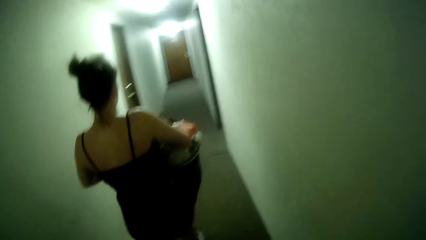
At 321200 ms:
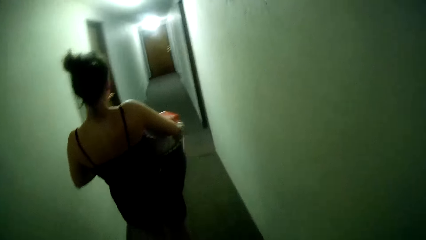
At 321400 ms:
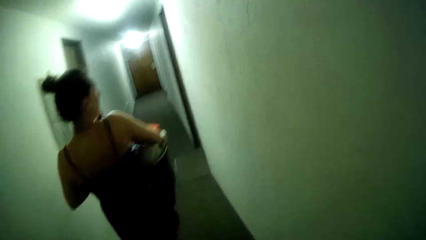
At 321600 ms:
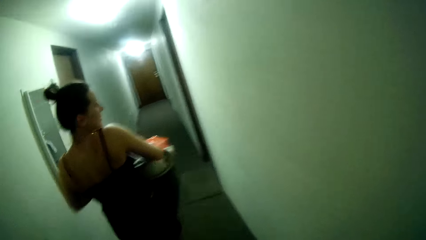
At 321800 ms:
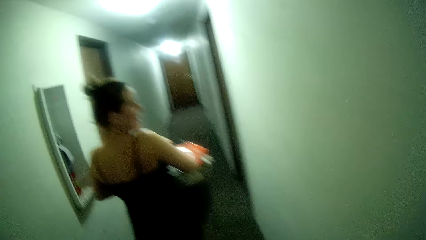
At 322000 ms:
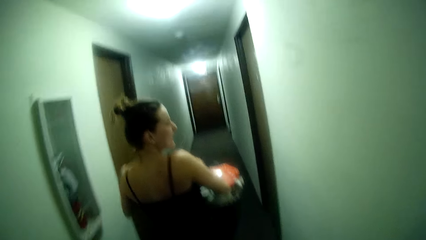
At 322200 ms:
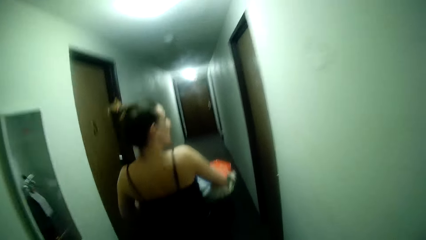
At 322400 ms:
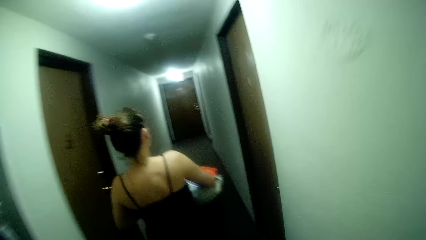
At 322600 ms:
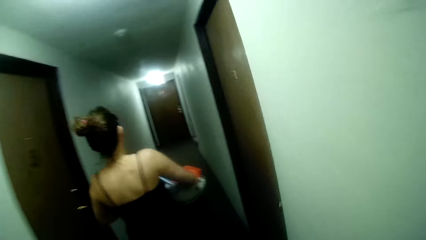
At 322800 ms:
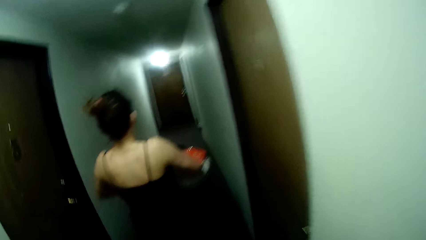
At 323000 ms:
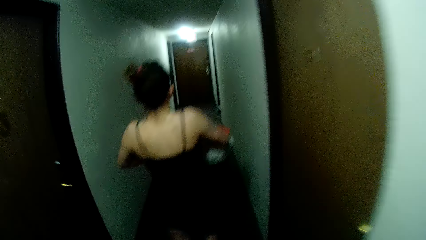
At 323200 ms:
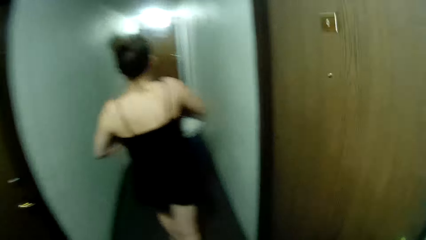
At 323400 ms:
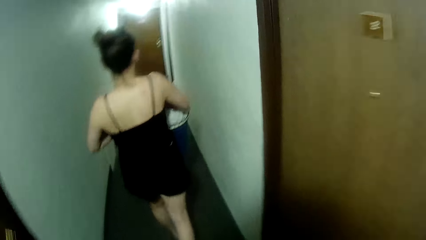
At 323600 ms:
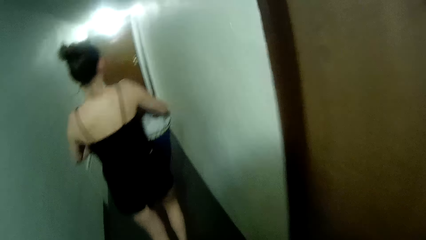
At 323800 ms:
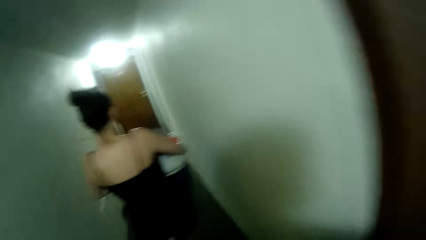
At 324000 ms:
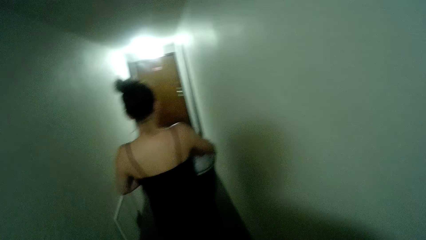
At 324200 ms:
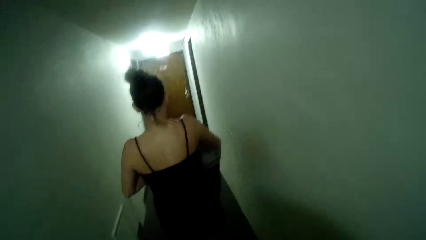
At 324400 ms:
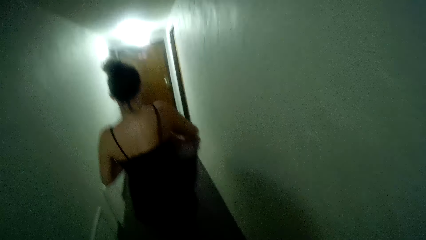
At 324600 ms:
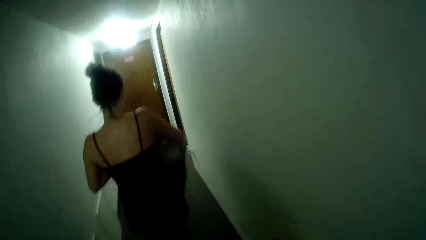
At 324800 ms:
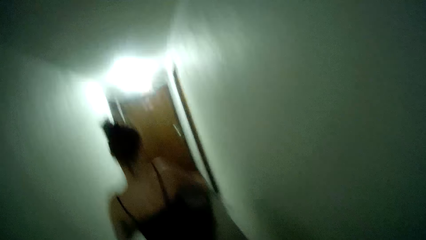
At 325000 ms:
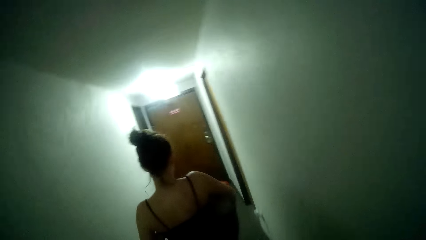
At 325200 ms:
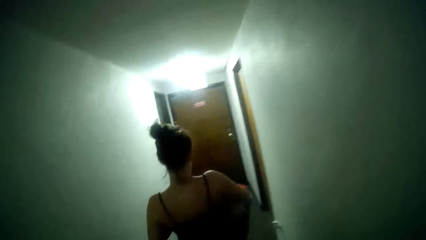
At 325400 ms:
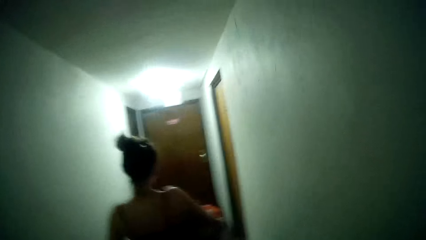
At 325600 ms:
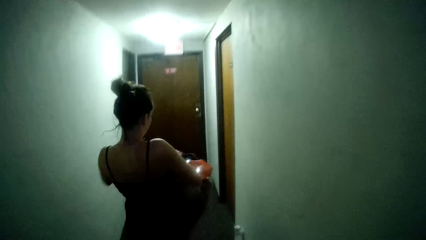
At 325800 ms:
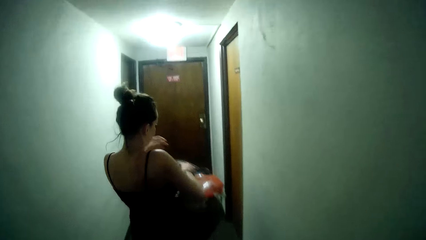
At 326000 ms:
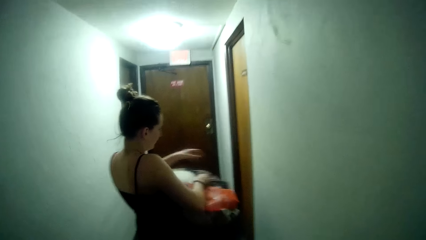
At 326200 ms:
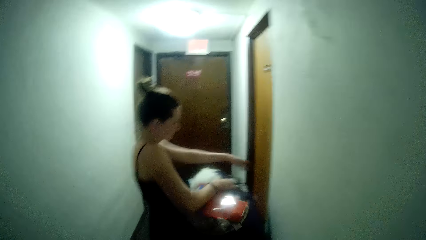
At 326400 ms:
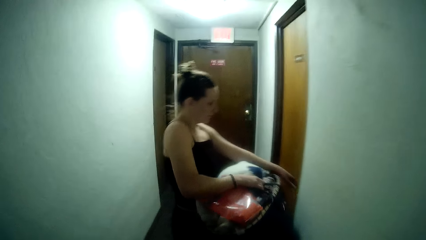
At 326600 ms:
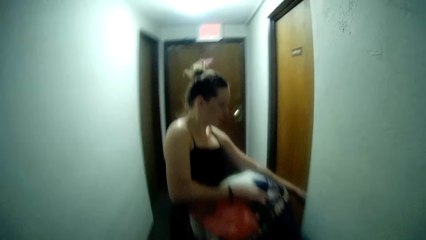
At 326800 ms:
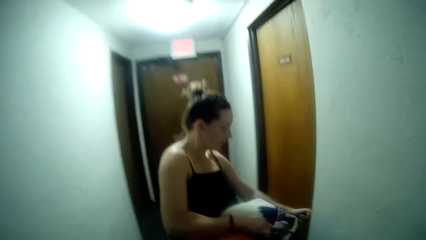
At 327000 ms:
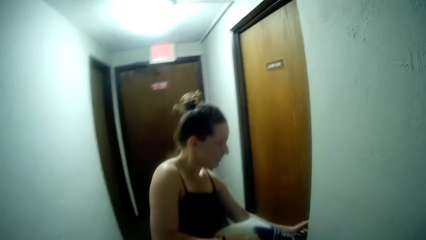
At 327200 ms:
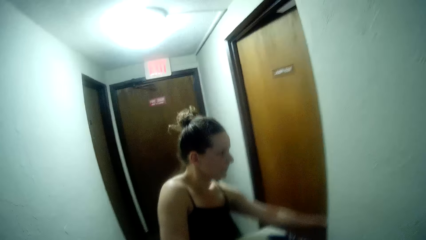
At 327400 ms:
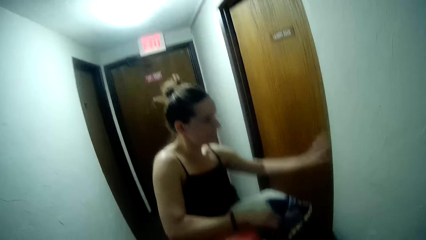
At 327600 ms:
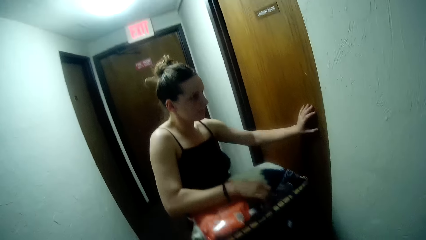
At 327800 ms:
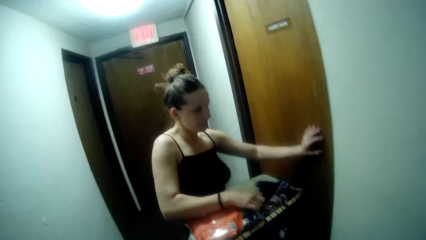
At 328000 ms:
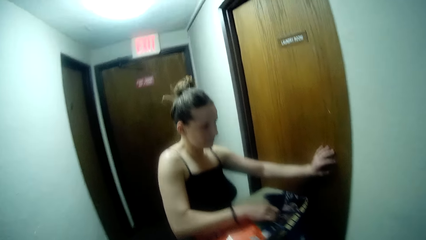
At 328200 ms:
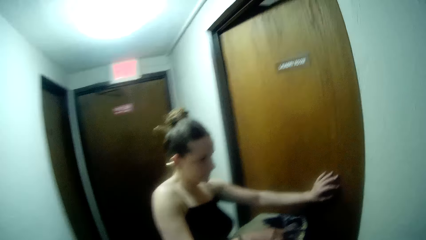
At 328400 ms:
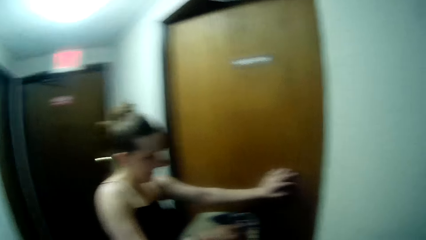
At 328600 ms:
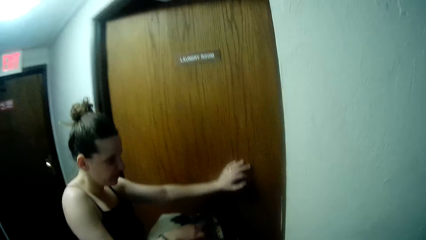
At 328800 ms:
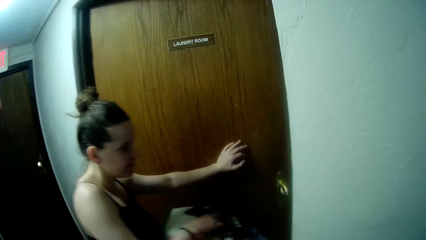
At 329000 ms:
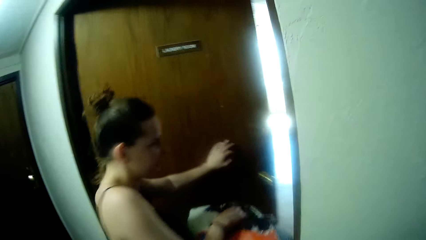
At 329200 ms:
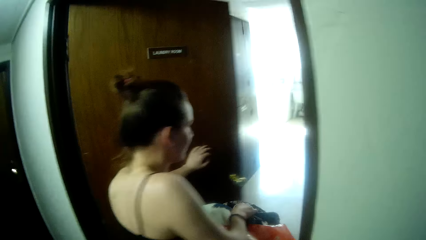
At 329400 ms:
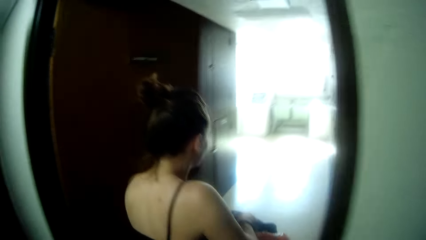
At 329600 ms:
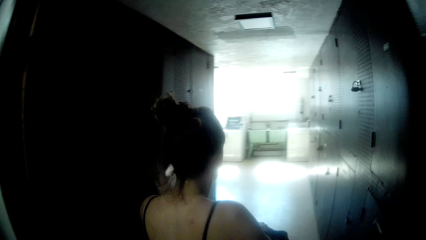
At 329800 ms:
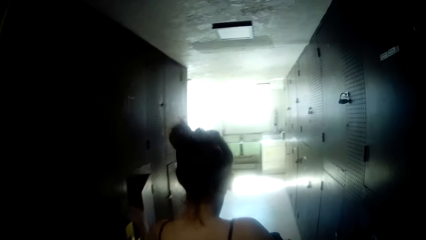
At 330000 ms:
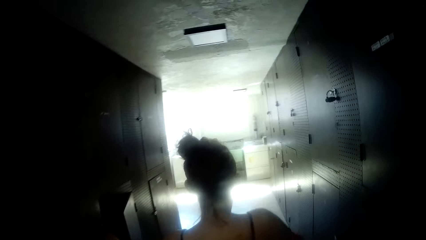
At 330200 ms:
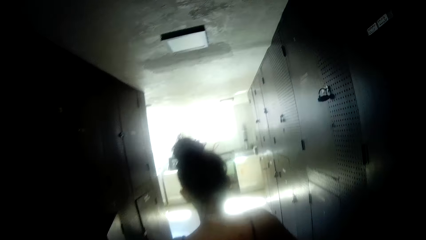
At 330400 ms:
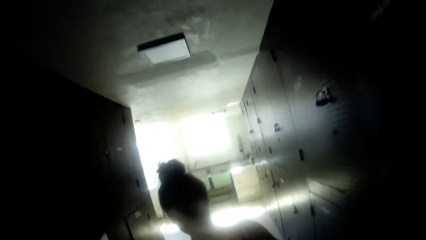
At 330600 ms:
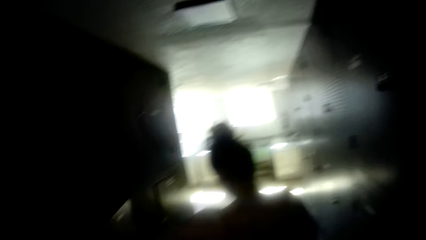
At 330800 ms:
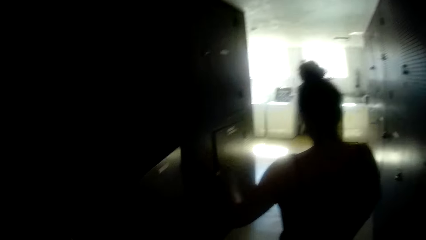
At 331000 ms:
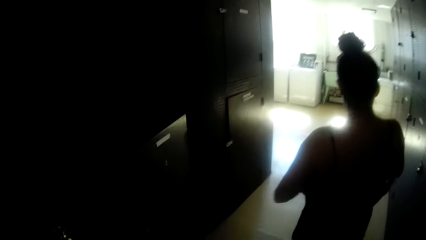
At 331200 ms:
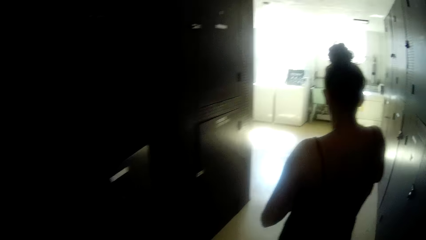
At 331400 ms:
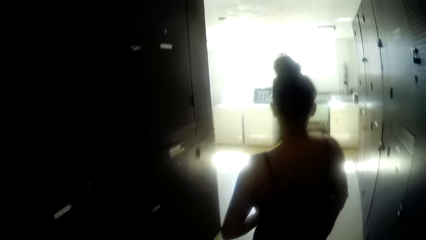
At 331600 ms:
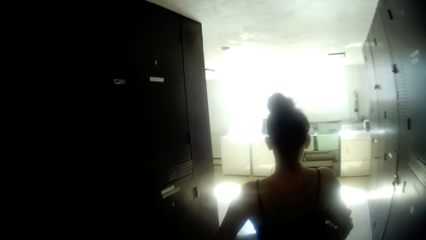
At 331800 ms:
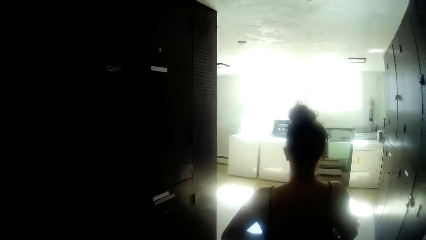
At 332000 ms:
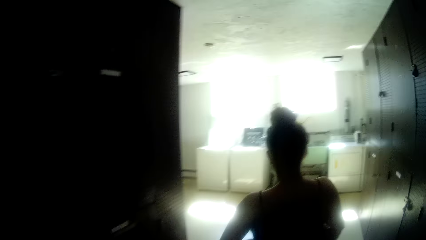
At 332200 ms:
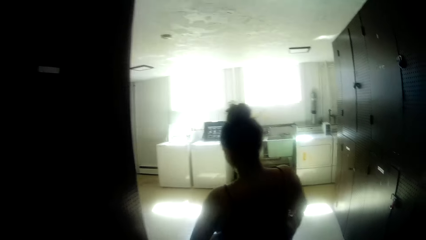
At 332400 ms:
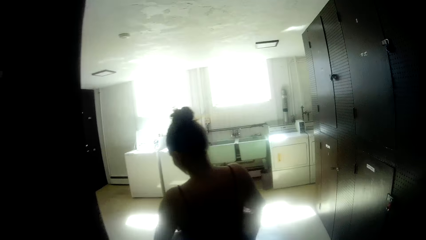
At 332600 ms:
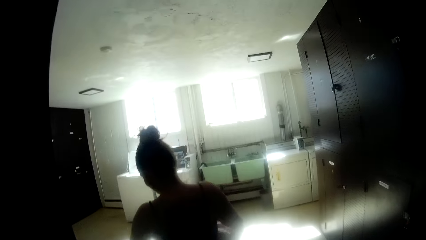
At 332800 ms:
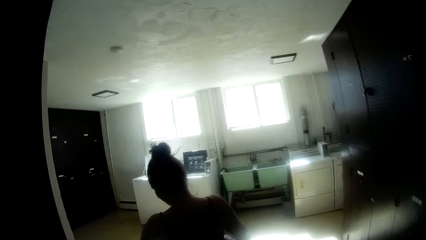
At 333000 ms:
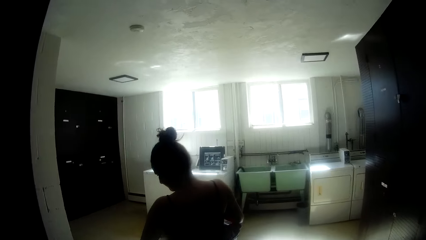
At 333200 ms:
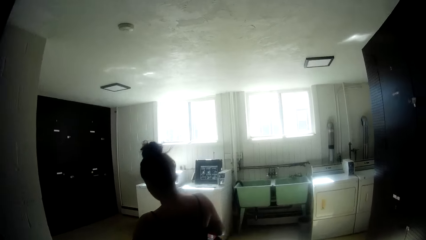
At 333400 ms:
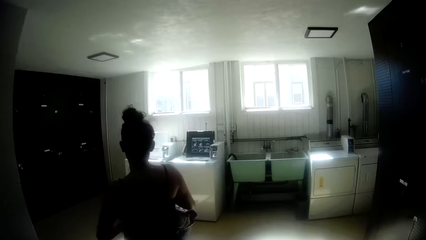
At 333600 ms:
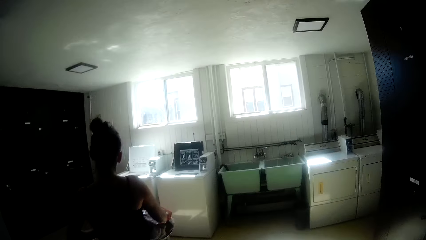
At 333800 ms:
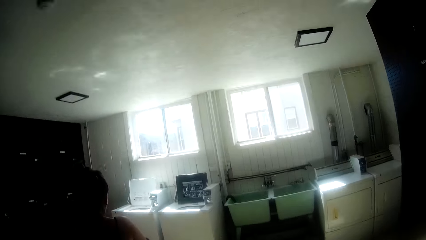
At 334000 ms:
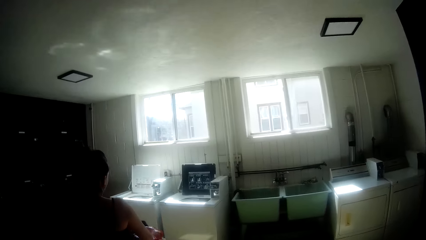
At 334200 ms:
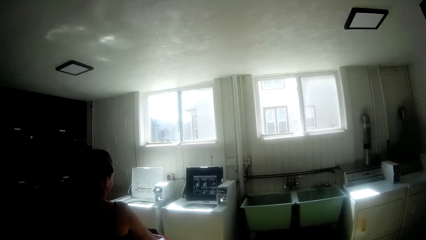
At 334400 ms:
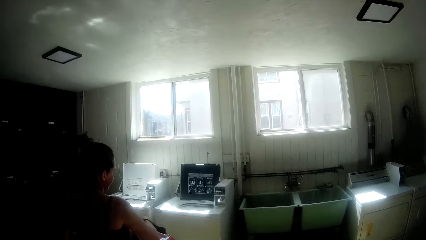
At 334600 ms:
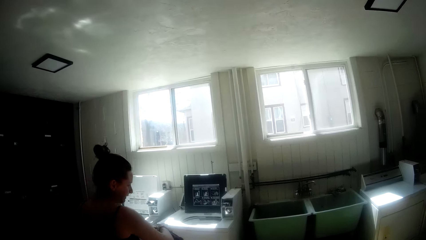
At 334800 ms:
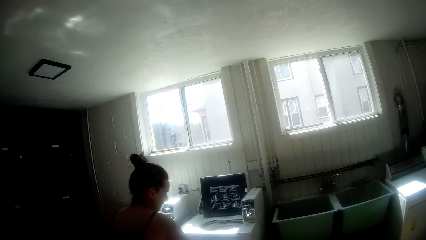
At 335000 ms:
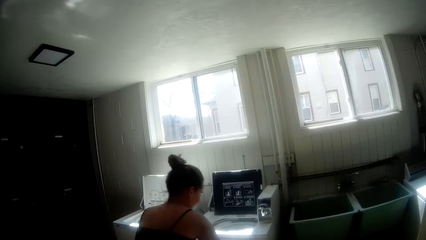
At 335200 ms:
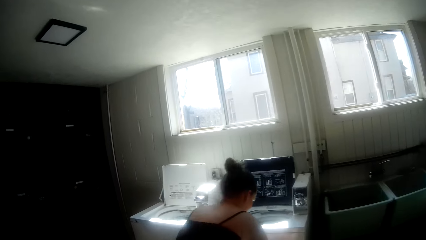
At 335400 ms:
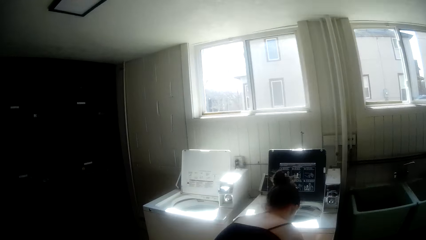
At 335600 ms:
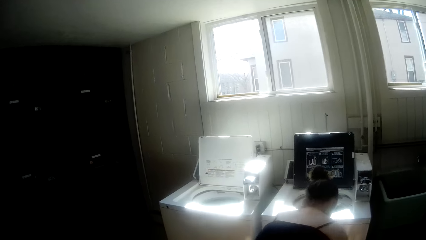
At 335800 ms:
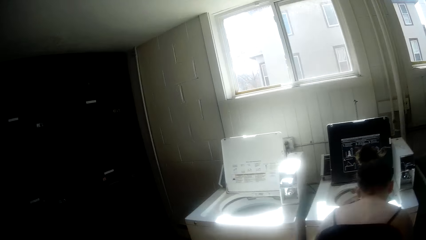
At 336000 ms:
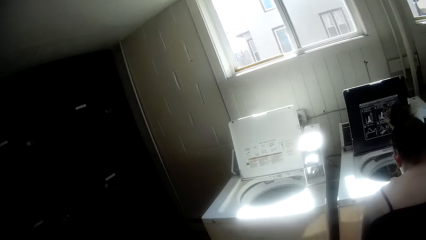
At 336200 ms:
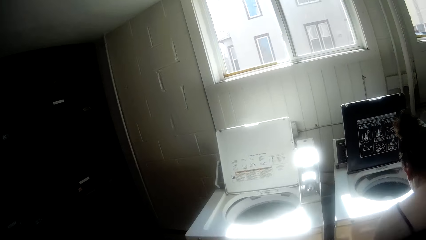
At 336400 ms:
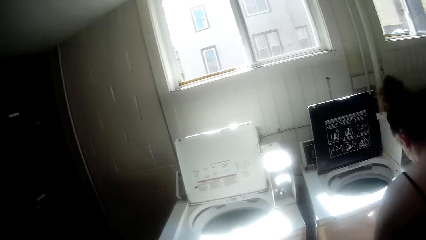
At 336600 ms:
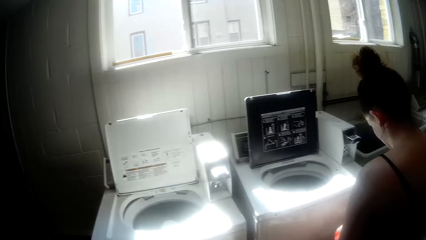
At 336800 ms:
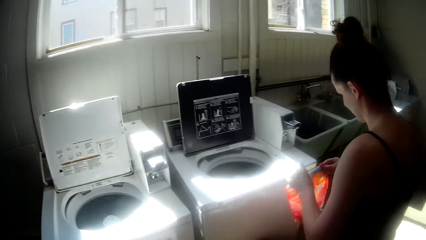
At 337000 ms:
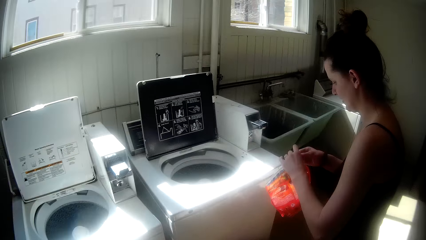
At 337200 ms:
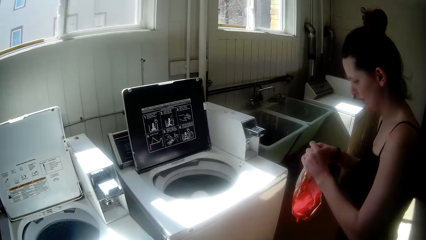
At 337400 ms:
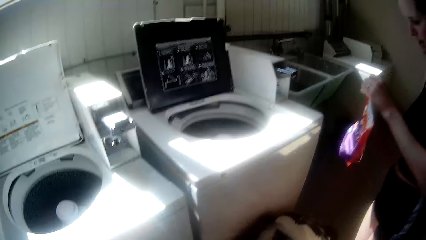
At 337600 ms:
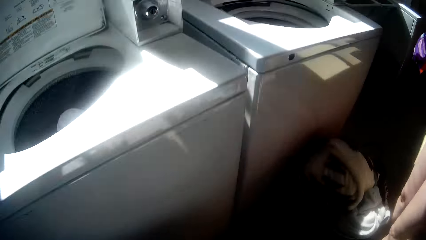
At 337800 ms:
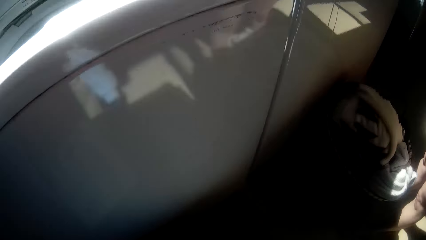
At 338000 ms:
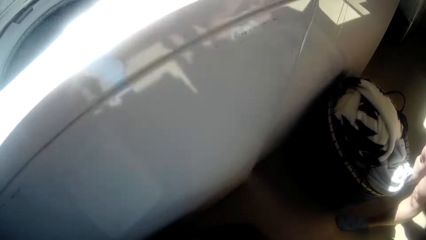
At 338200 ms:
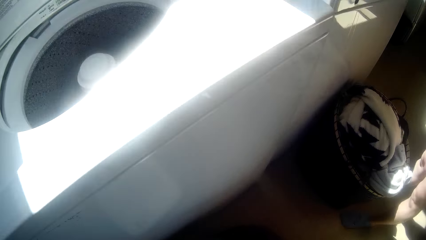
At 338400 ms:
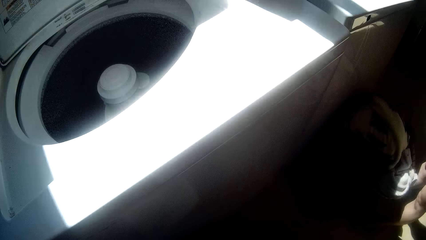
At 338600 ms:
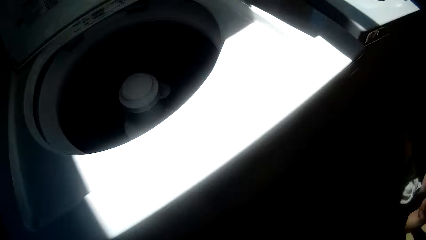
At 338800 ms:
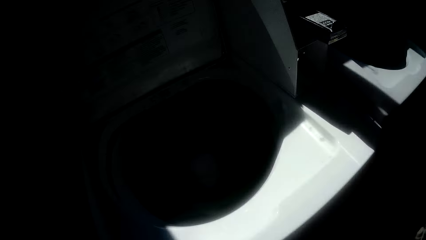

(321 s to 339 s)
A woman opens a door, walks into a room, puts a basket of clothes on the floor and tears a packet of detergent.
